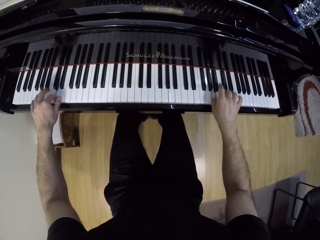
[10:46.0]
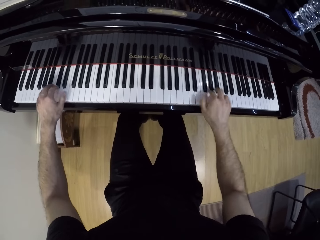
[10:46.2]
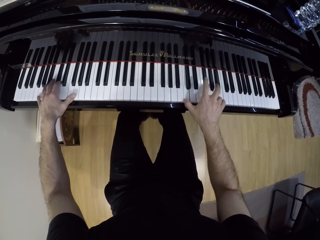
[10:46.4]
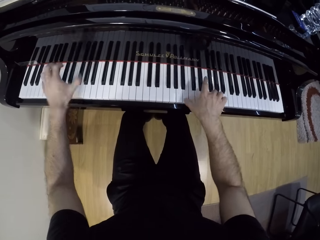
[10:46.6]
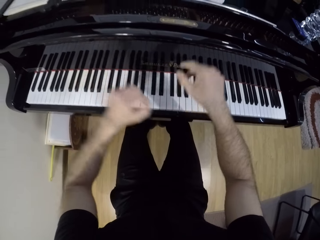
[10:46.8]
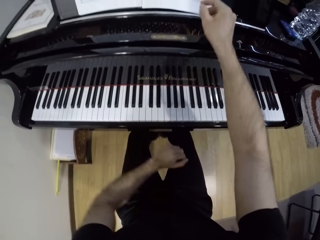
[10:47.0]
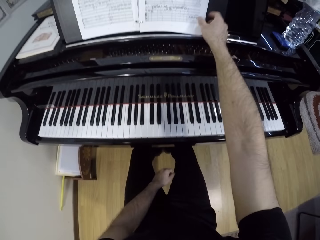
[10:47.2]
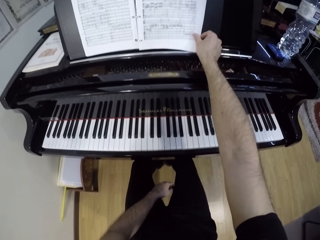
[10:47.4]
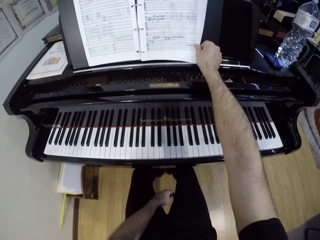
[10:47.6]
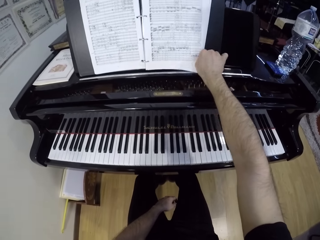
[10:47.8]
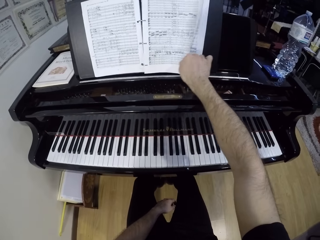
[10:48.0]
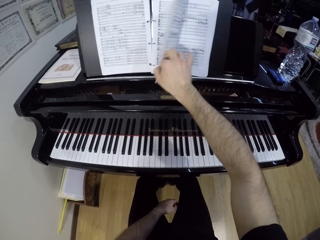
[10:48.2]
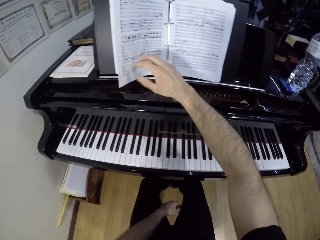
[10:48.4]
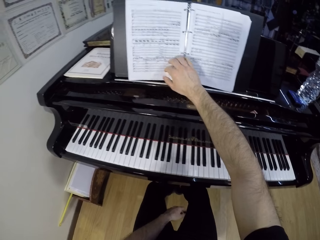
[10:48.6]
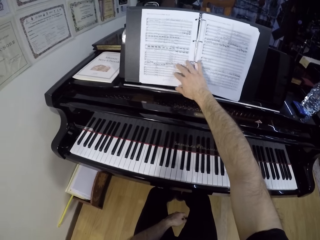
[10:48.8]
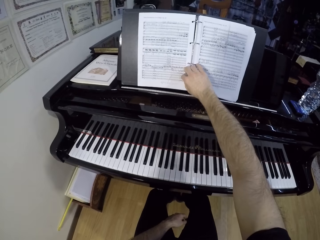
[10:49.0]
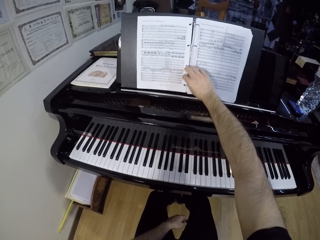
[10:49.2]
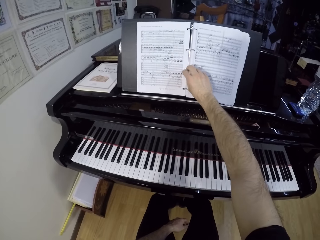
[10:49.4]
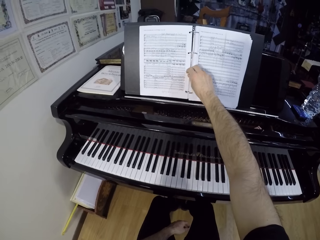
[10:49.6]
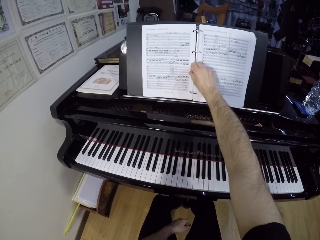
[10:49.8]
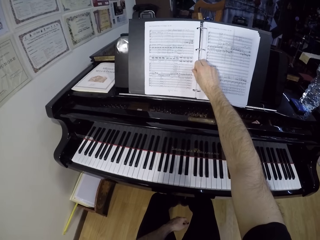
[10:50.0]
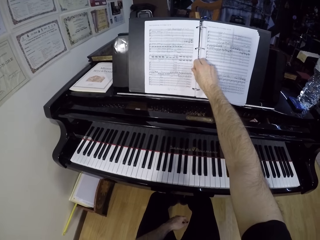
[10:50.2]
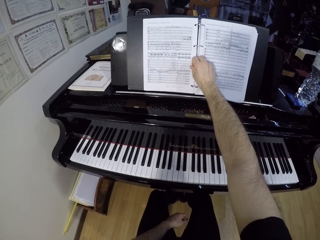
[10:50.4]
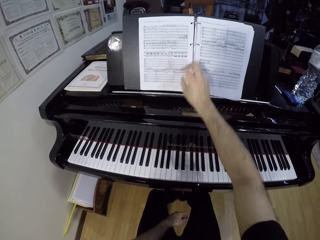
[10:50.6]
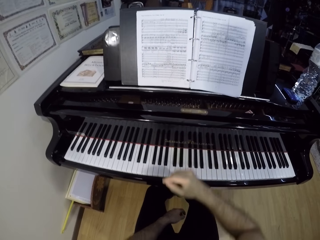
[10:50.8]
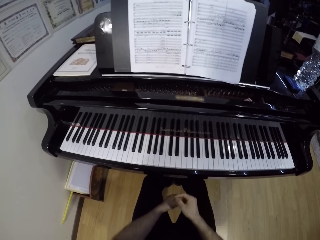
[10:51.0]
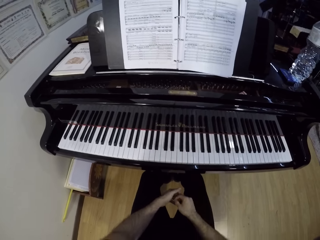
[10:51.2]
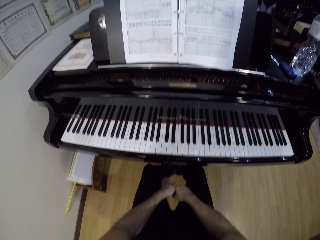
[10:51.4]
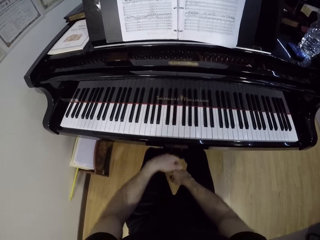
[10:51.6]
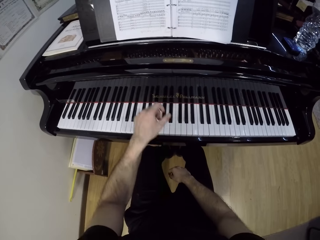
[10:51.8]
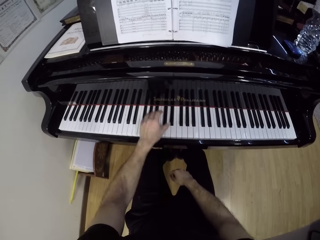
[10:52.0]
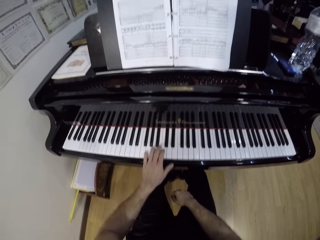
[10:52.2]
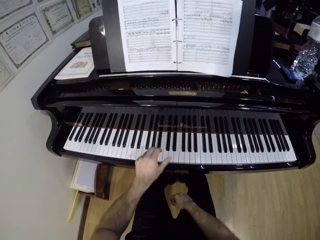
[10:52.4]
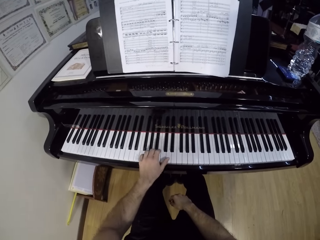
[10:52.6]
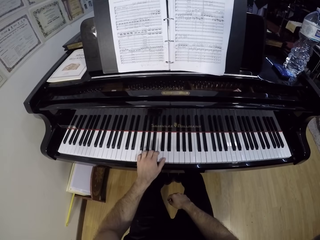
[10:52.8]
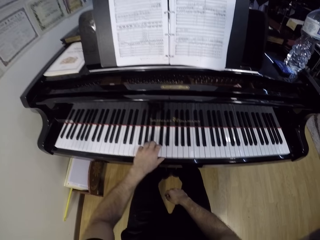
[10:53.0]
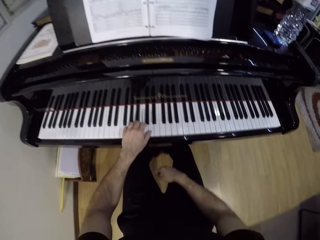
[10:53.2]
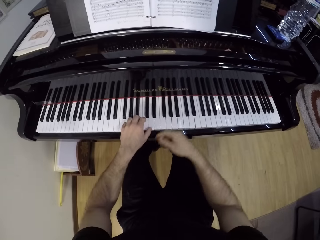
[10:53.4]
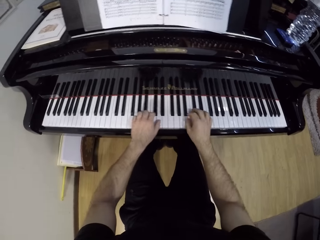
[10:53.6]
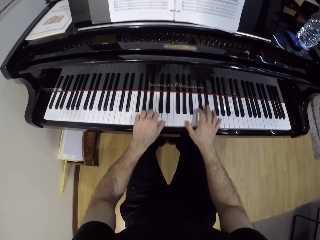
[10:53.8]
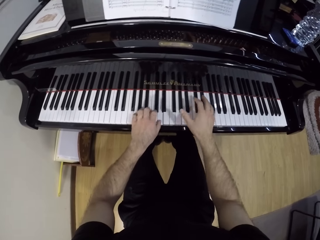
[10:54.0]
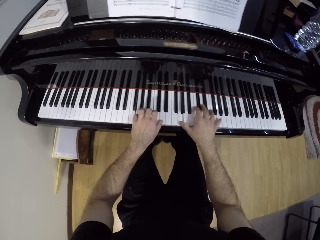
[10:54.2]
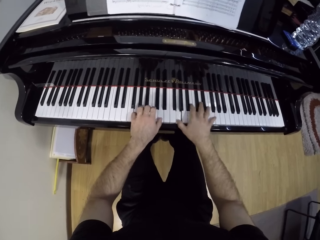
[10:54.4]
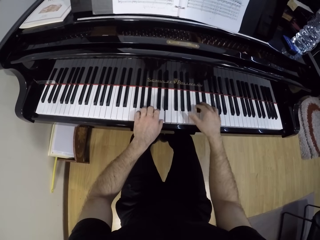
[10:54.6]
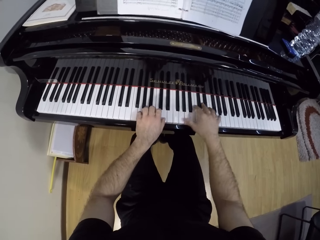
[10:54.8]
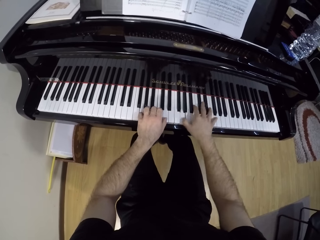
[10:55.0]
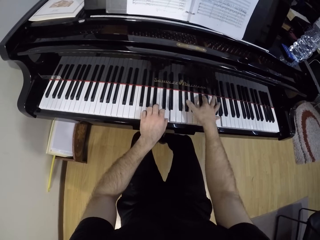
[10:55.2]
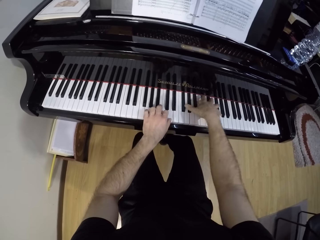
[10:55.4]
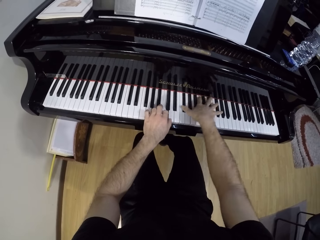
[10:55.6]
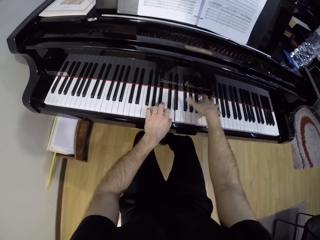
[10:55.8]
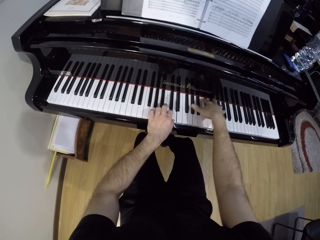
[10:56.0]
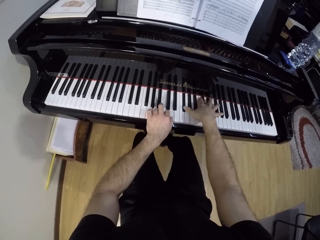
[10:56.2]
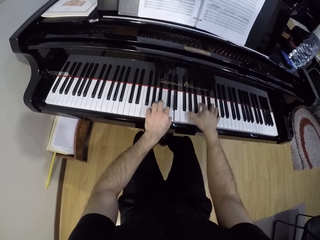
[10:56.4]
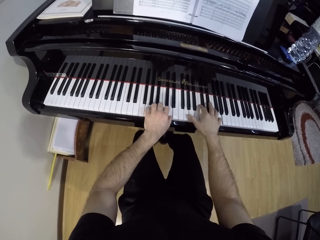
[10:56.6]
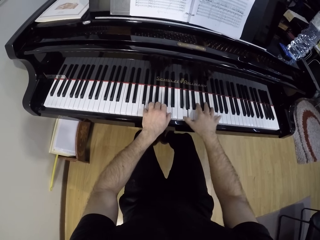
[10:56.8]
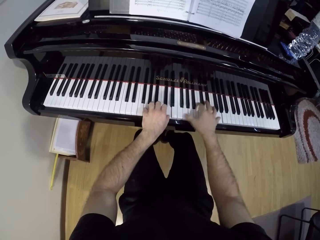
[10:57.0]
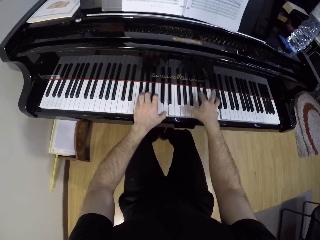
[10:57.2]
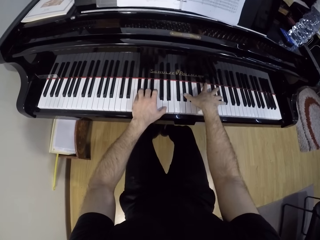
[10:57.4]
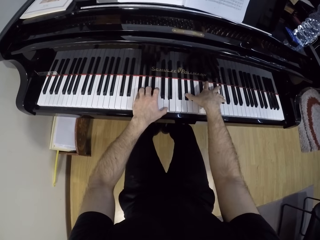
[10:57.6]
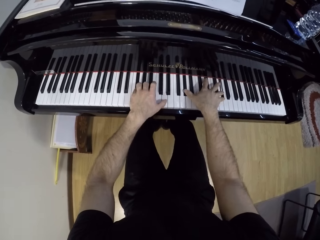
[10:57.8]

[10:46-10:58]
The camera wearer turns the lyrics piano book page. He opens the book on a music rack on the piano with his right hand. He moves the music rack on the piano with his right hand. He plays the piano in a room with his left hand. He plays the piano with both hands.

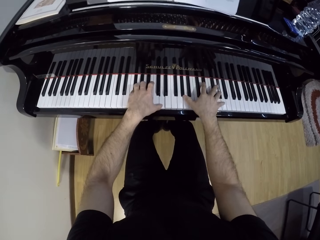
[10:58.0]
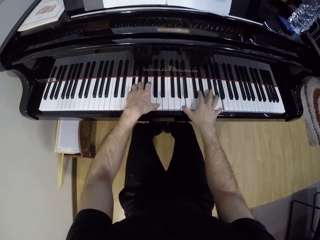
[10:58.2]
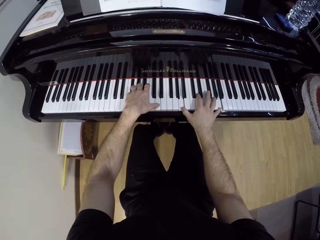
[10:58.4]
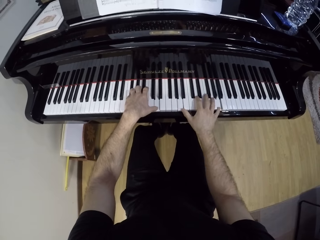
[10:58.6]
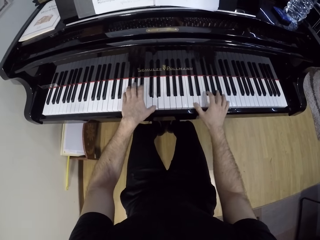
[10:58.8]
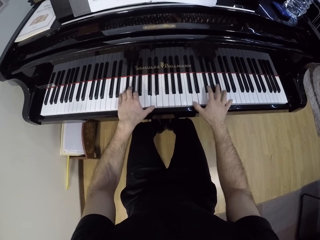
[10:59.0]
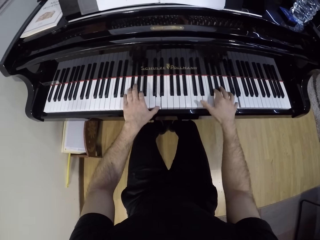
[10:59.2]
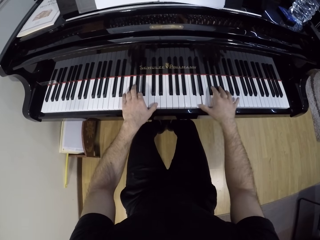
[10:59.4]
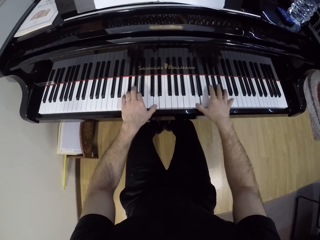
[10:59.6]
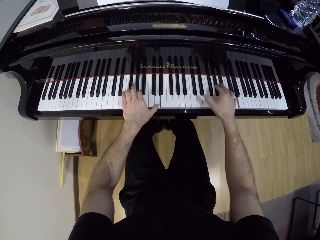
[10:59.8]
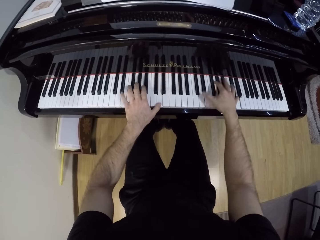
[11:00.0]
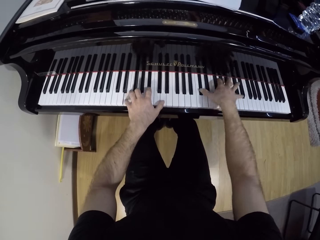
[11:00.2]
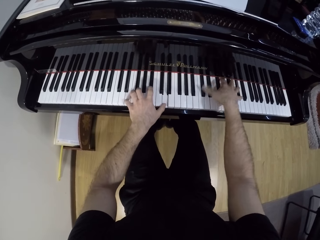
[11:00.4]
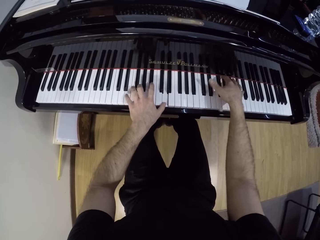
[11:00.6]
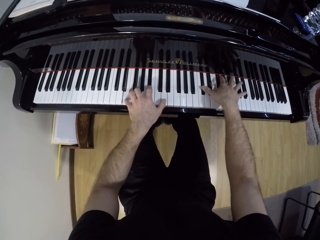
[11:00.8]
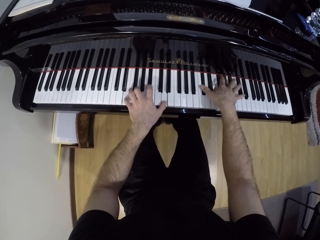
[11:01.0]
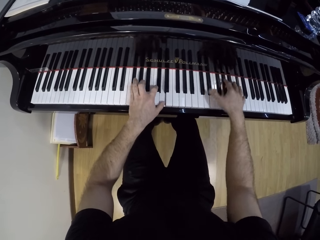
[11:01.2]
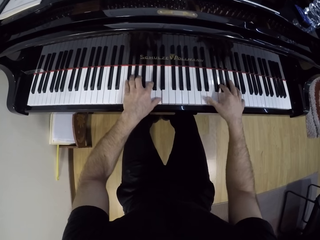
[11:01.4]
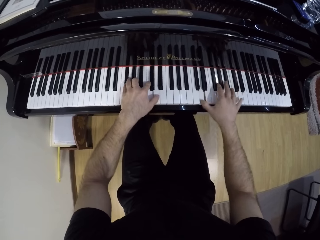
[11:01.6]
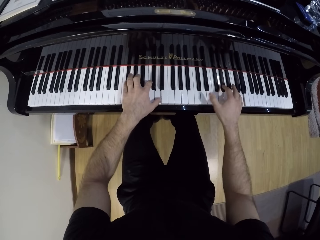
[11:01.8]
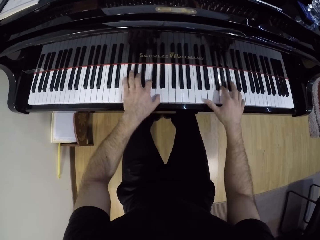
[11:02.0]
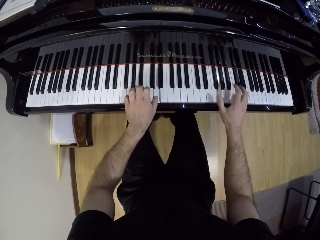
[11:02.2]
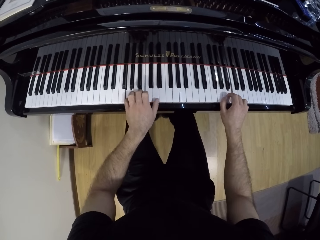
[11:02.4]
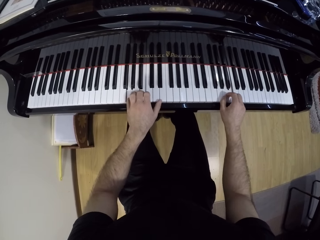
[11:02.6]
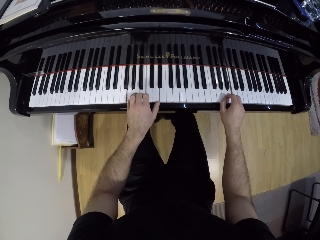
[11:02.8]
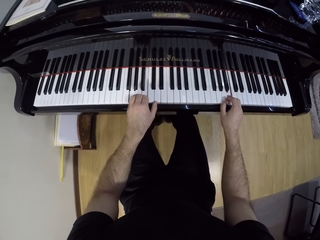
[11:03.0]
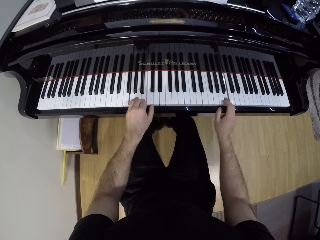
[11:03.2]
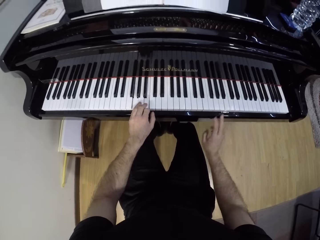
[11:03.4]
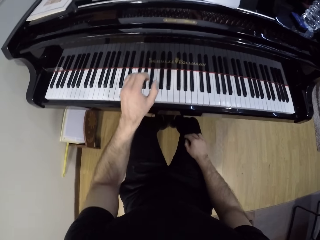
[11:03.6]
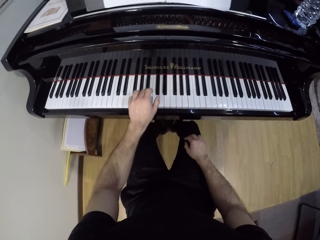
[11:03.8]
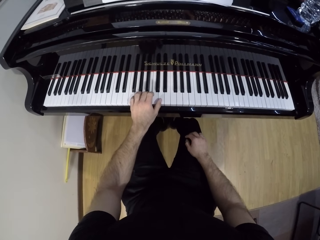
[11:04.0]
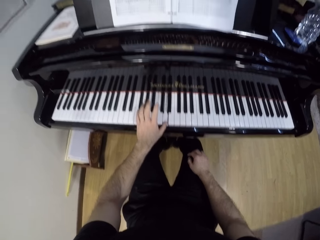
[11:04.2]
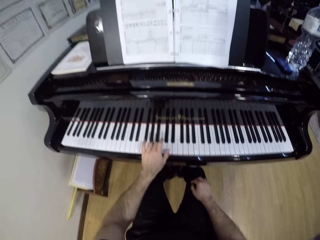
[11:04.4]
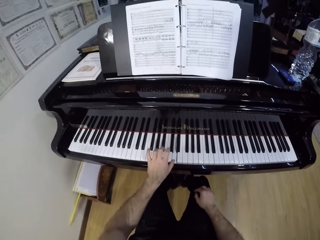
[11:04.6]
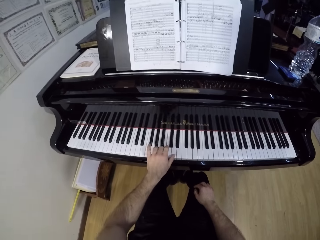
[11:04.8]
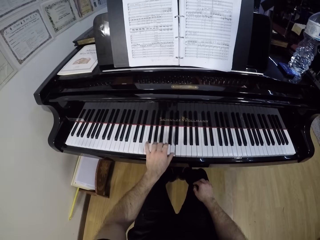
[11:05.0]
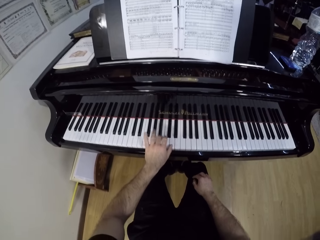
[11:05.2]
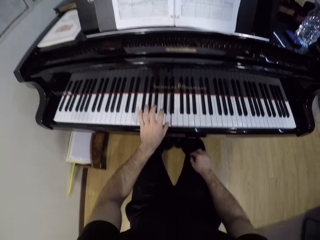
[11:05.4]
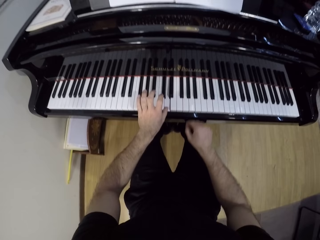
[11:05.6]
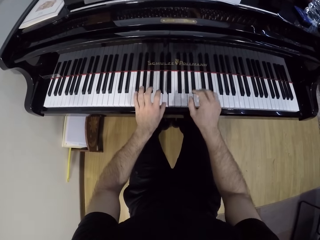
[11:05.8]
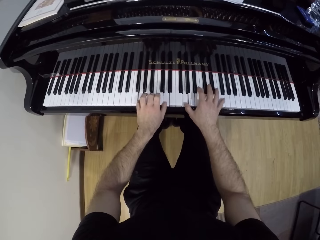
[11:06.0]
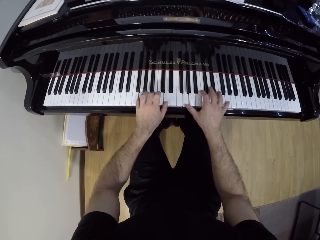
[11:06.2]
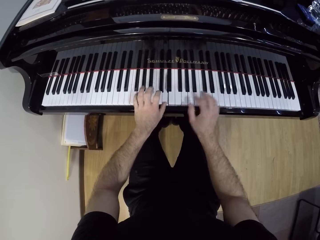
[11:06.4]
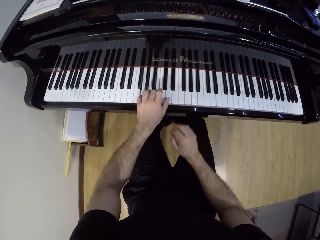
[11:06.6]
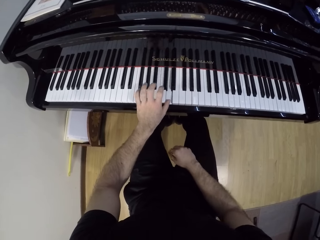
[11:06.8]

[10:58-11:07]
The camera wearer plays the piano with his left hand. He plays the piano with both hands.
